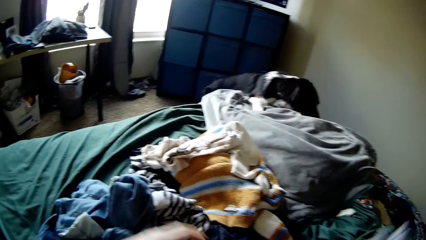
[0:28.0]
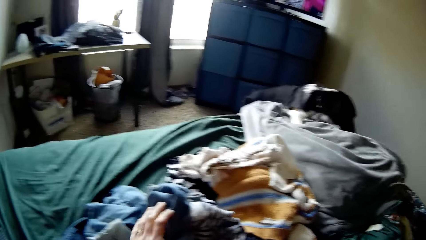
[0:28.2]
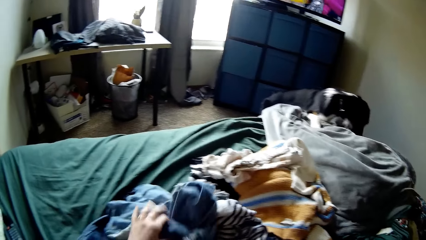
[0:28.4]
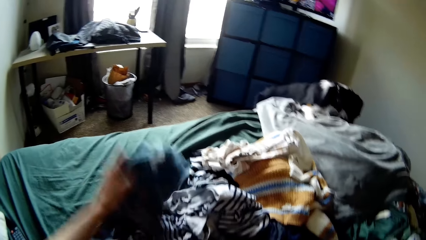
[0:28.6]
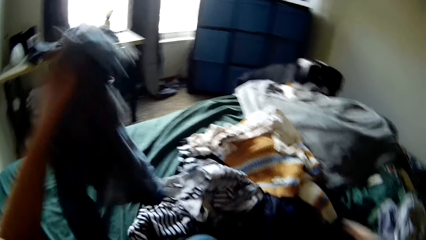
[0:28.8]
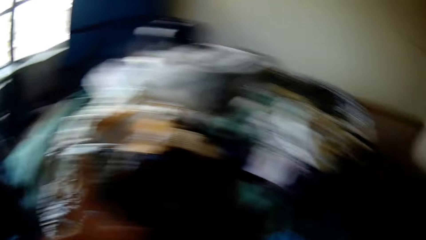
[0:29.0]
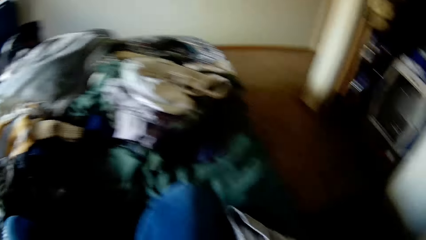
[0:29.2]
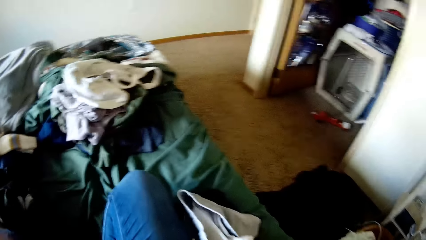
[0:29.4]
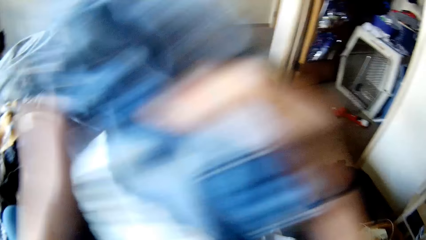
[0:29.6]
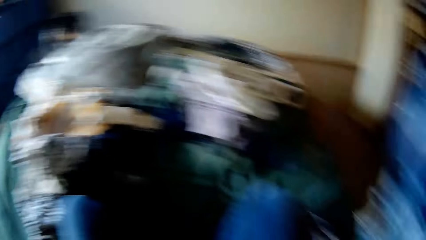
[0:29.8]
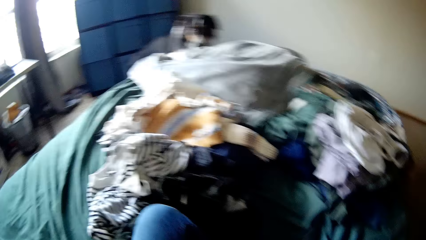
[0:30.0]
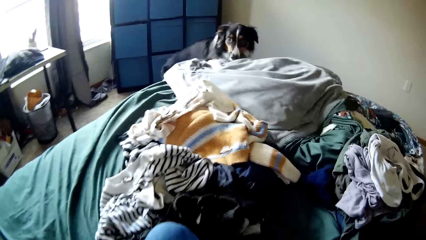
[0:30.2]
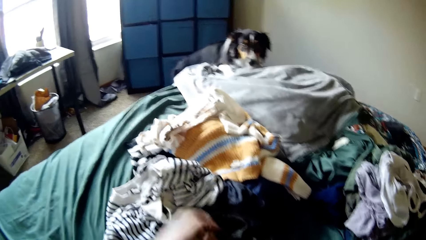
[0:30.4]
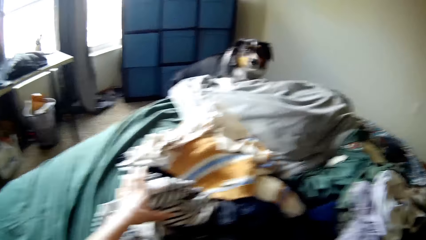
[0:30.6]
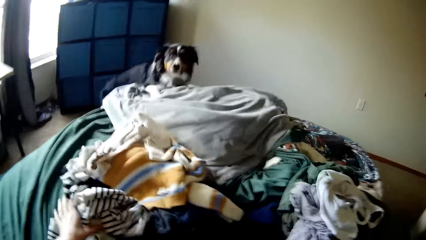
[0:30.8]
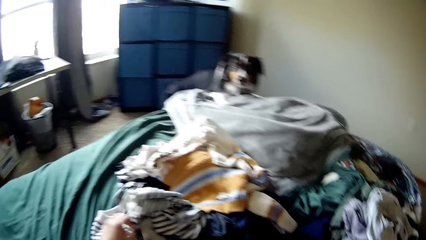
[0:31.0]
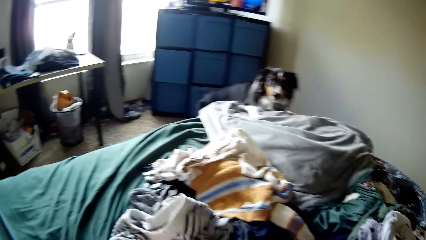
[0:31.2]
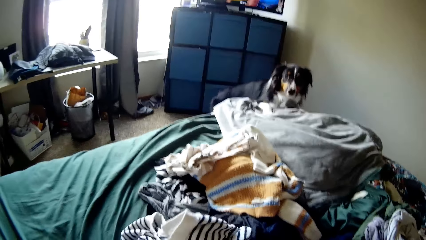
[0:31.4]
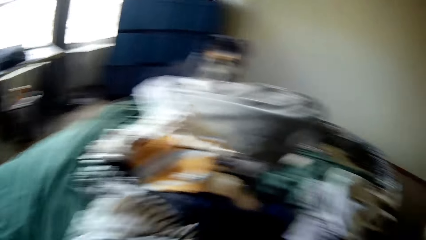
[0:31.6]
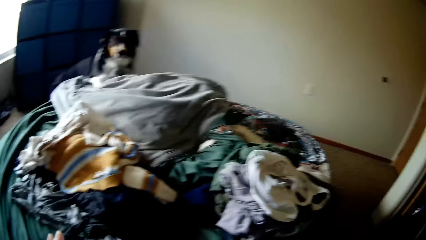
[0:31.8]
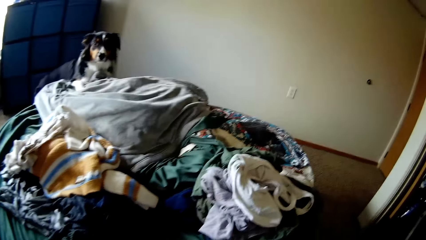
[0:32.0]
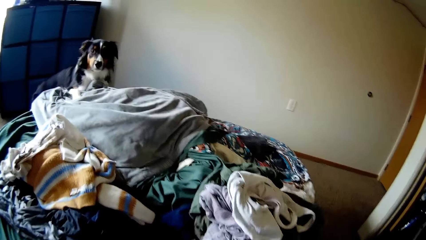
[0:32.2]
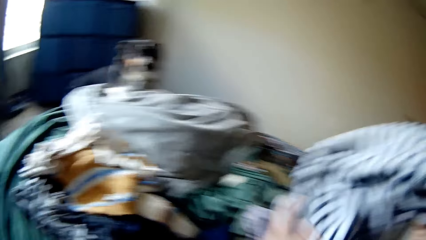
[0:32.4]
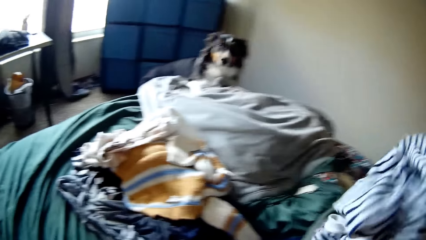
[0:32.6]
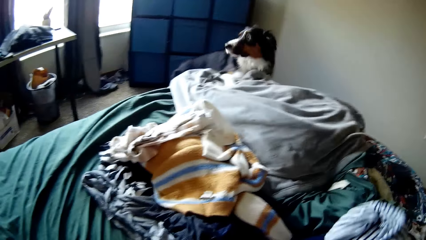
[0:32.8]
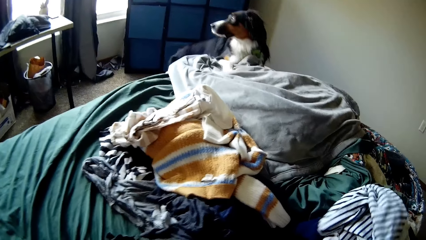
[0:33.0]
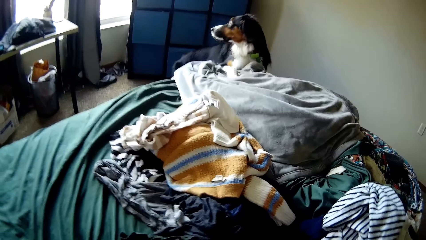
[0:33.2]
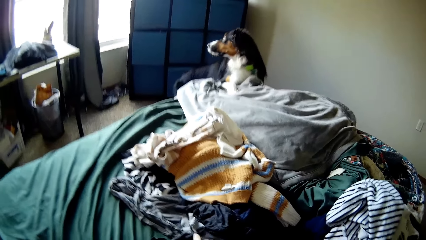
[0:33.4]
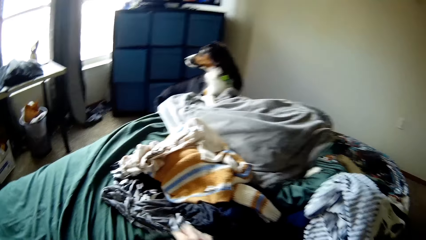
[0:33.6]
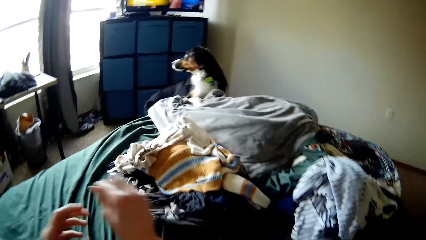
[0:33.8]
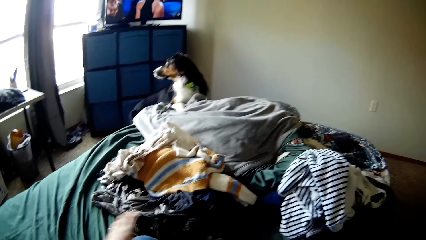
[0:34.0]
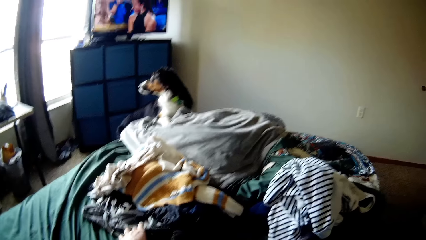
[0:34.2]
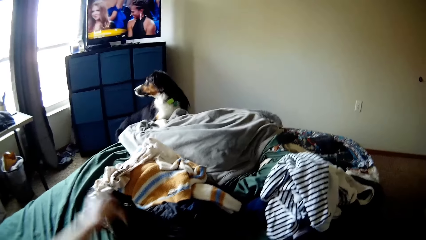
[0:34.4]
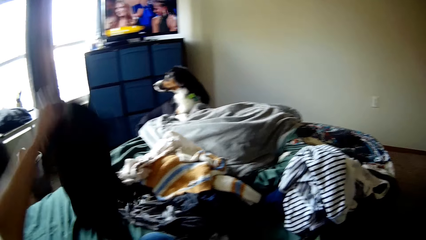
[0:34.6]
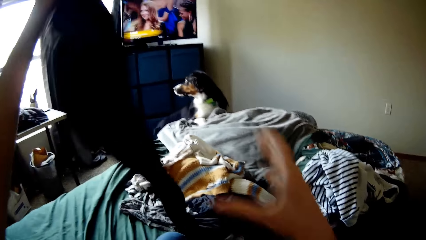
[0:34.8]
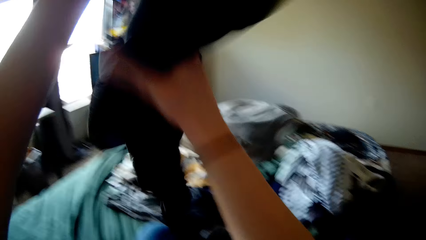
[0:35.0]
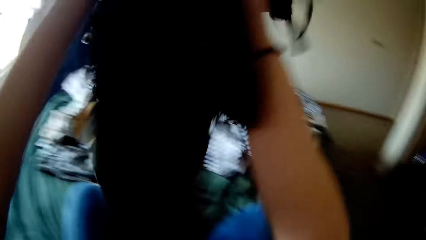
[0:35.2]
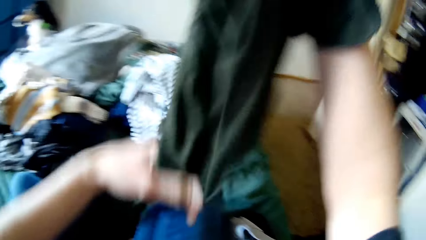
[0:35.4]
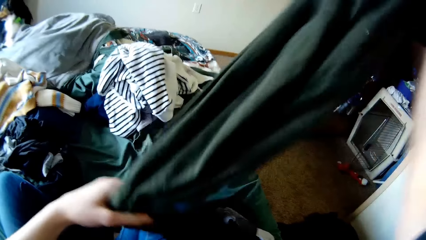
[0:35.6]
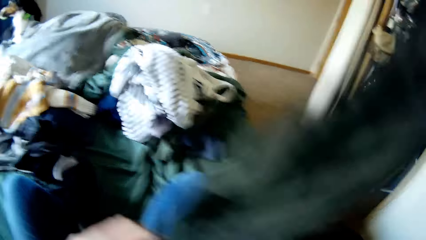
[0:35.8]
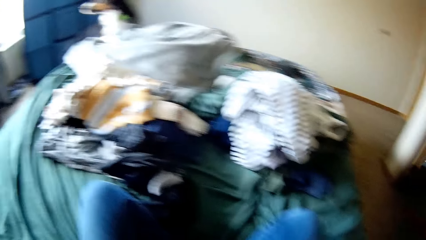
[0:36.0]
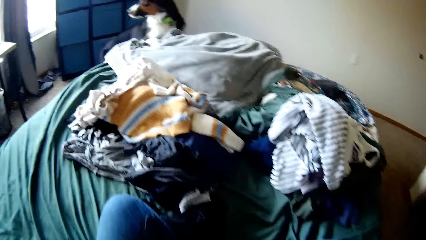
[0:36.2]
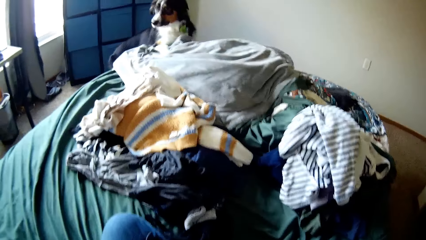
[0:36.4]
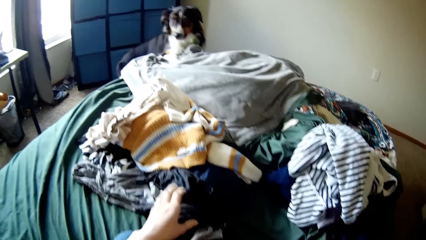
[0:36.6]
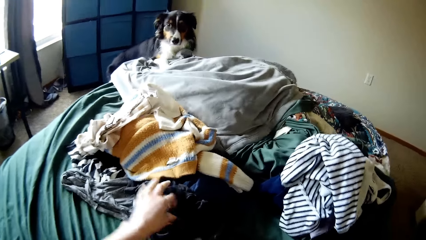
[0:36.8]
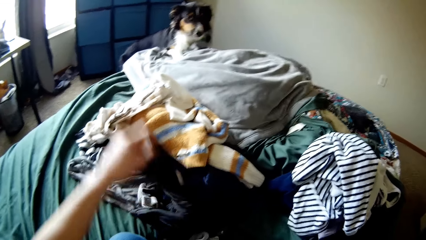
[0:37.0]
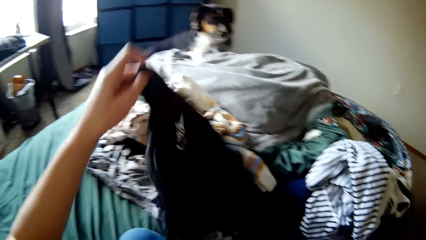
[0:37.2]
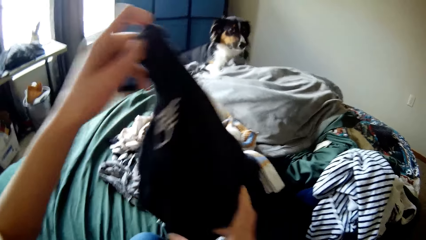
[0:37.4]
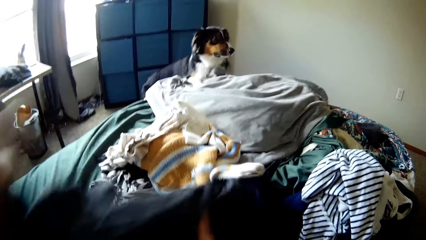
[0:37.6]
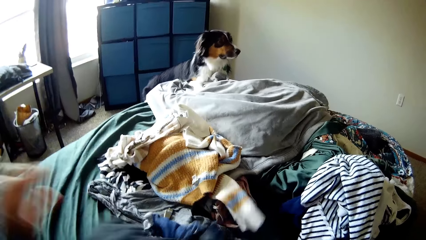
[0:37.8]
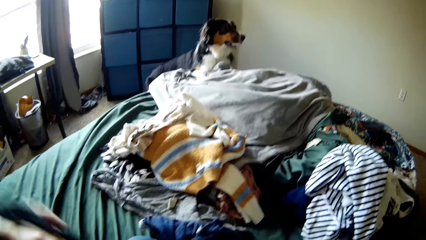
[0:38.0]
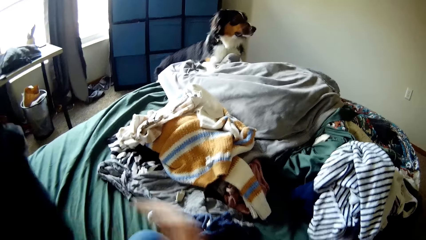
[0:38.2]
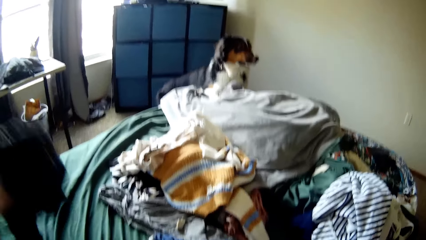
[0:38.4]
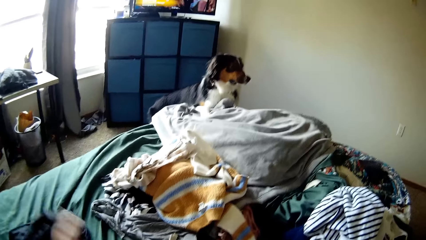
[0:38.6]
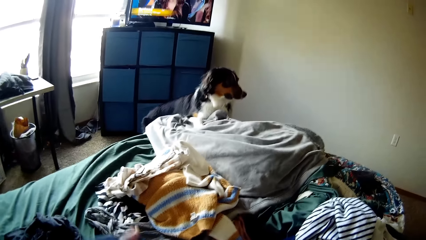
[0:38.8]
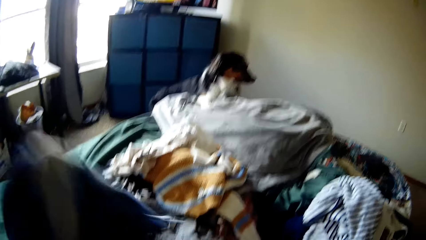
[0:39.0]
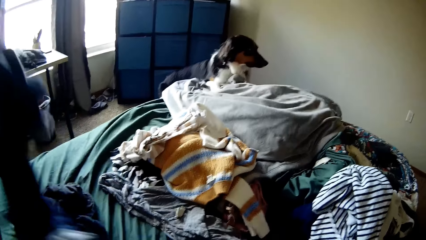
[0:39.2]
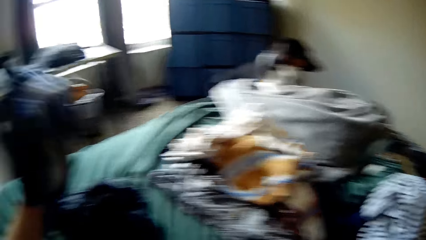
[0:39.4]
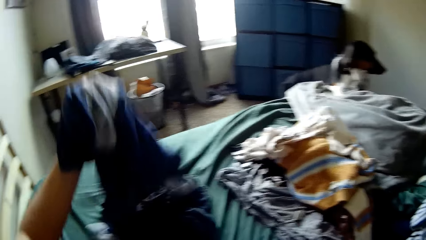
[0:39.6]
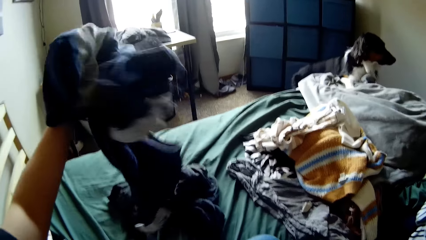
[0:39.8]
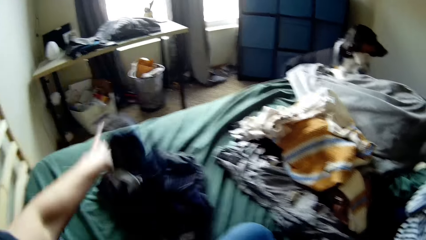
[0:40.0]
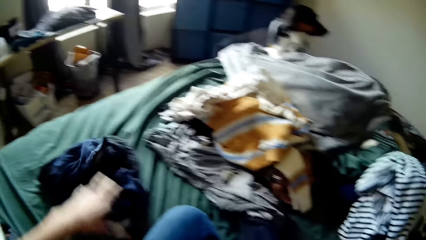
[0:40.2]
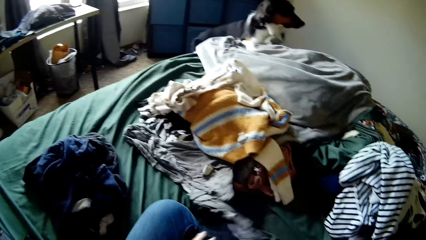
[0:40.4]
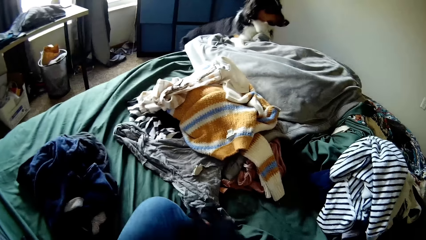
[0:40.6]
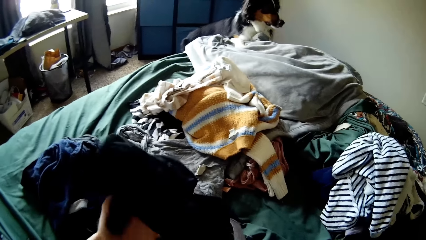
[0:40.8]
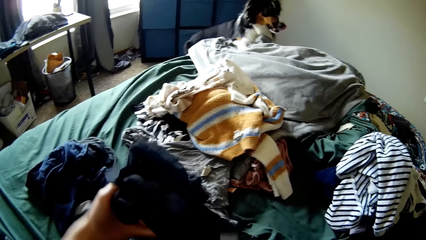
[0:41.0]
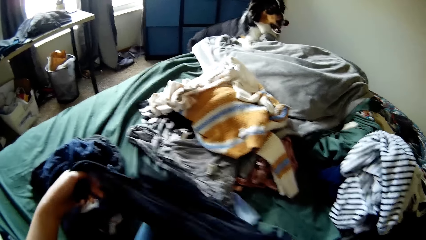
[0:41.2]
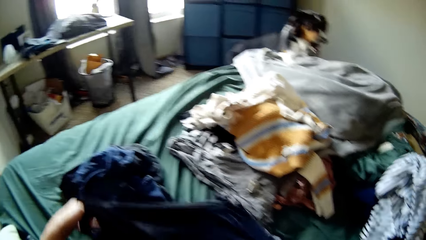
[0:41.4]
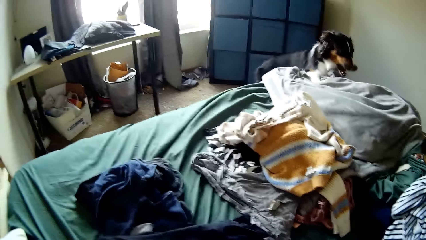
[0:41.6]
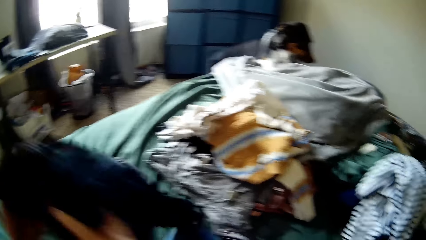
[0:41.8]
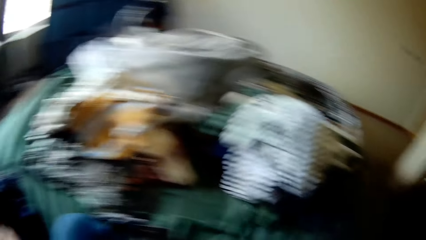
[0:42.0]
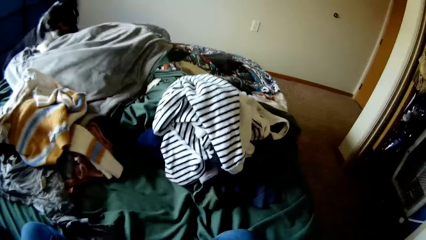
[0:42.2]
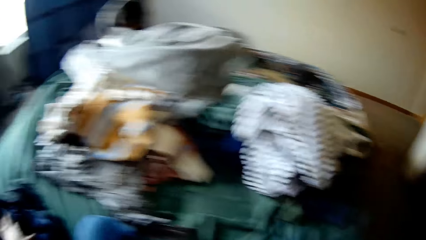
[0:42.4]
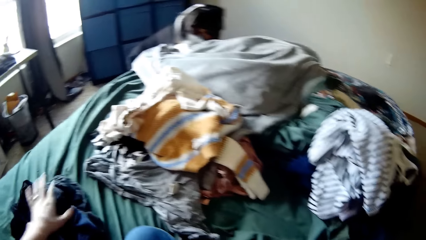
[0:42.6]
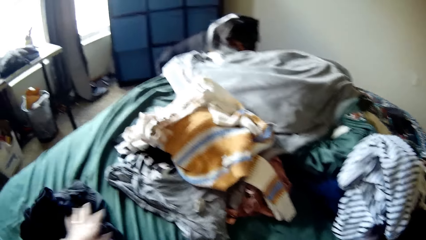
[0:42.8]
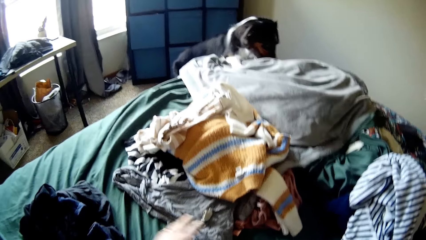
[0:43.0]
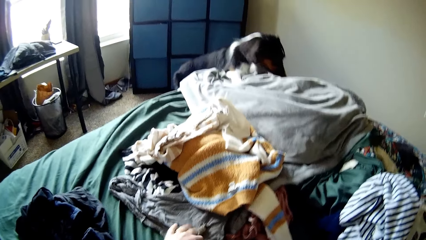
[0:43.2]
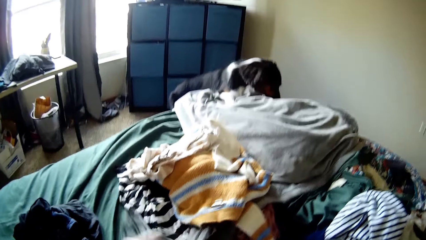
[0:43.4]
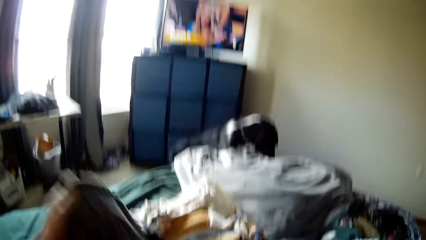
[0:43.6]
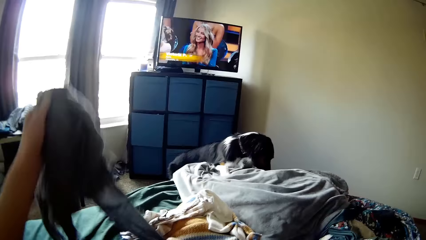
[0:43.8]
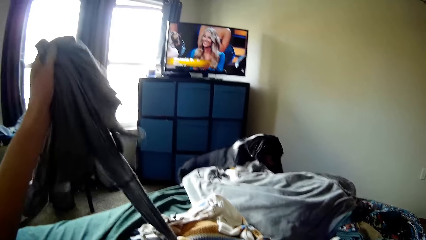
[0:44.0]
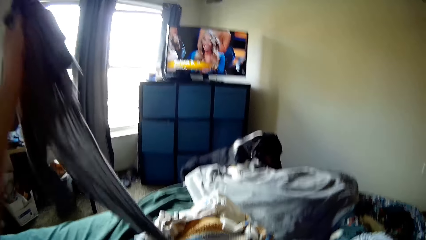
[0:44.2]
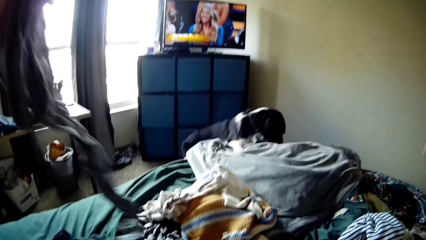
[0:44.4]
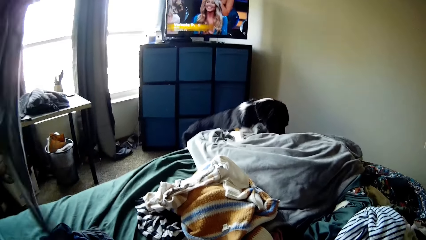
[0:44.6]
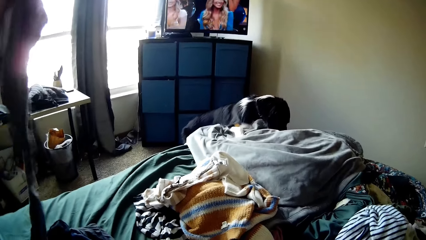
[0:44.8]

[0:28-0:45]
The camera wearer sits on the bed. They pick up the cloth on the bed. They sit on the bed. They pick up the cloth on the bed. They sit on the bed. They put the cloth on the bed. They pick up the cloth on the bed. They sit on the bed. They pick up the cloth on the bed. They put the cloth on the bed. They pick up the cloth on the bed. They put the cloth on the bed. They pick up the cloth on the bed. They put the cloth on the bed. They pick up the cloth on the bed.
